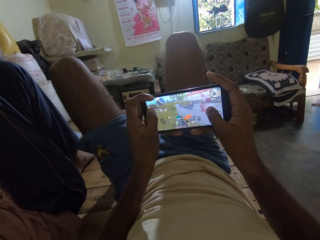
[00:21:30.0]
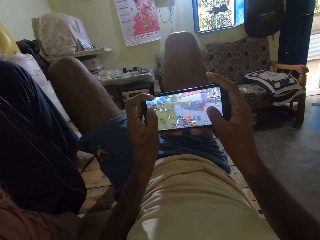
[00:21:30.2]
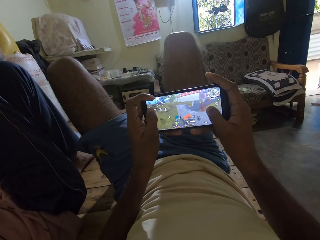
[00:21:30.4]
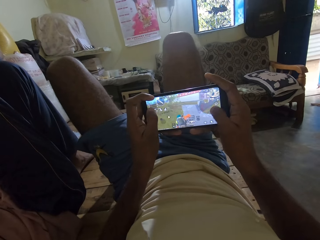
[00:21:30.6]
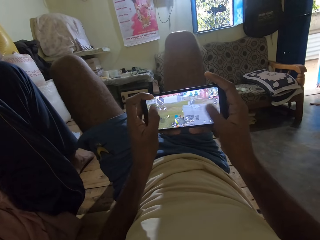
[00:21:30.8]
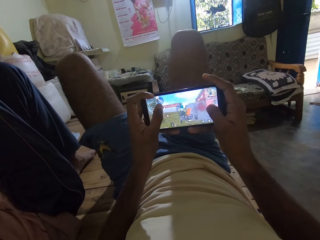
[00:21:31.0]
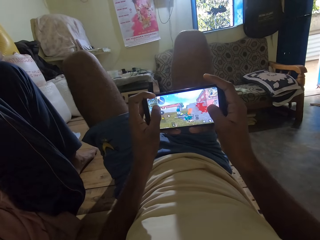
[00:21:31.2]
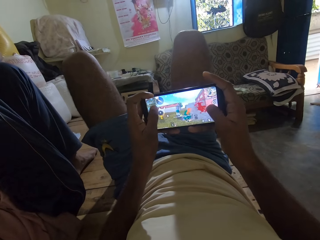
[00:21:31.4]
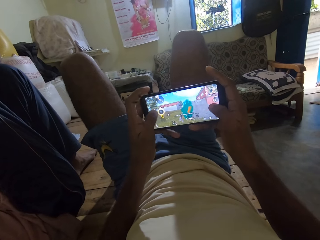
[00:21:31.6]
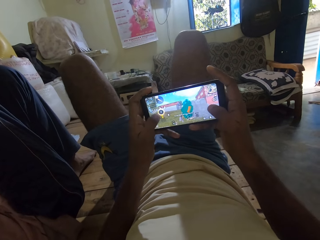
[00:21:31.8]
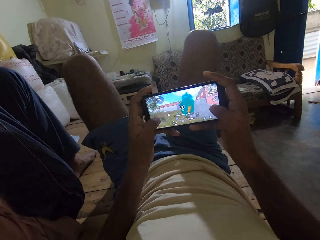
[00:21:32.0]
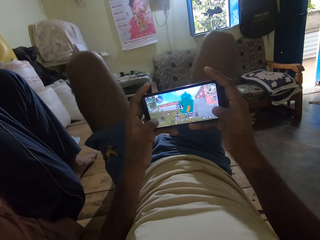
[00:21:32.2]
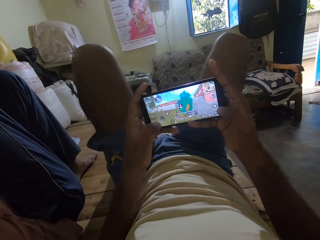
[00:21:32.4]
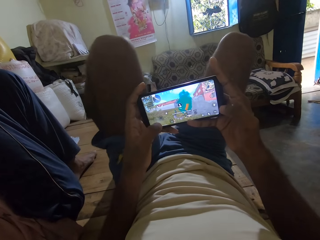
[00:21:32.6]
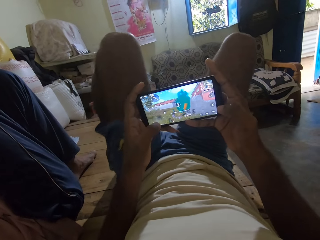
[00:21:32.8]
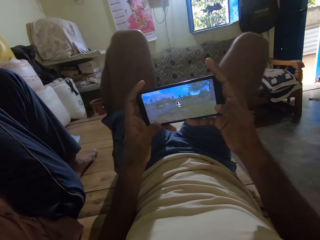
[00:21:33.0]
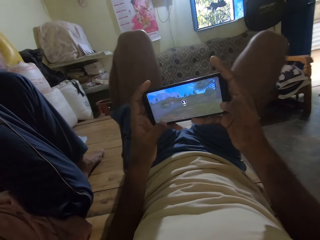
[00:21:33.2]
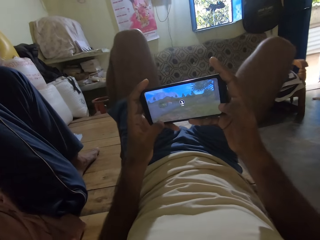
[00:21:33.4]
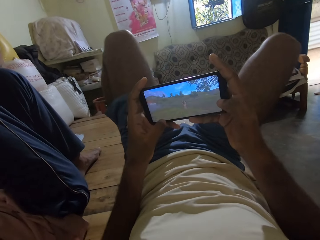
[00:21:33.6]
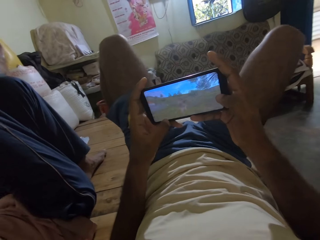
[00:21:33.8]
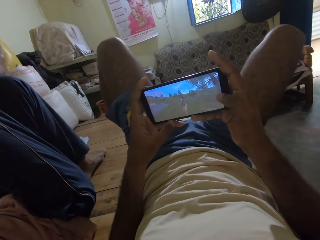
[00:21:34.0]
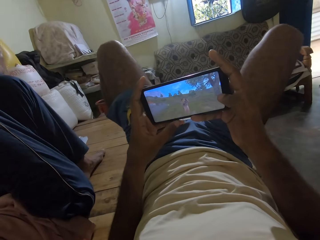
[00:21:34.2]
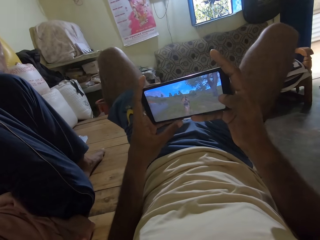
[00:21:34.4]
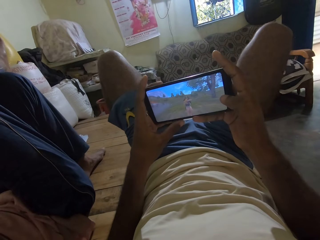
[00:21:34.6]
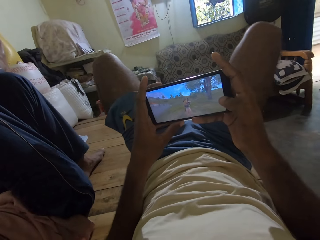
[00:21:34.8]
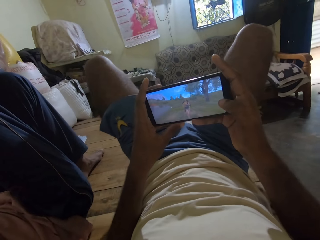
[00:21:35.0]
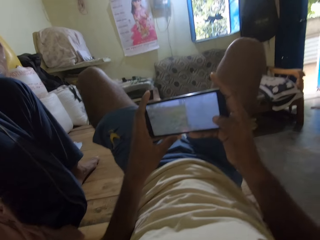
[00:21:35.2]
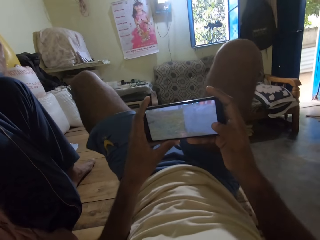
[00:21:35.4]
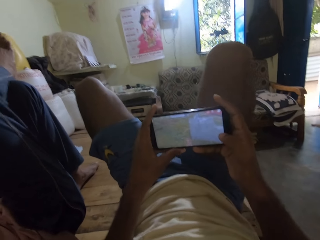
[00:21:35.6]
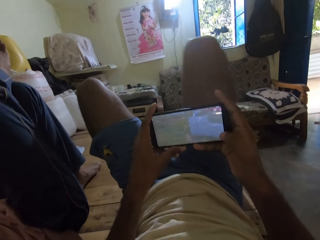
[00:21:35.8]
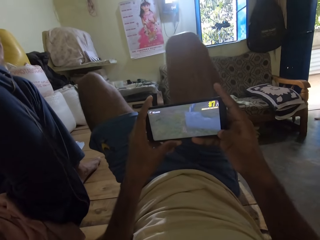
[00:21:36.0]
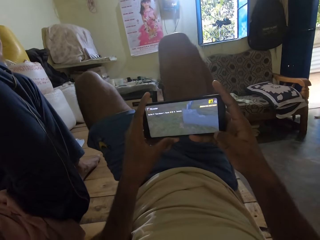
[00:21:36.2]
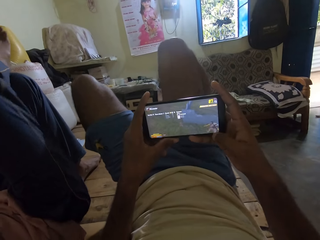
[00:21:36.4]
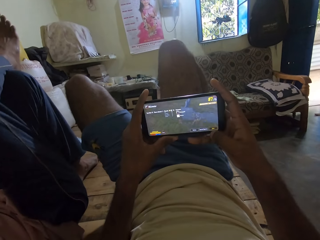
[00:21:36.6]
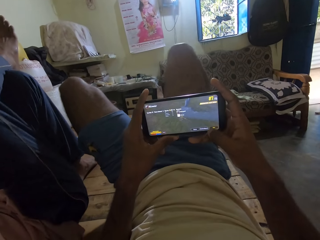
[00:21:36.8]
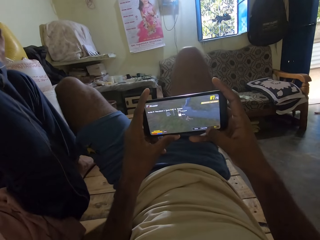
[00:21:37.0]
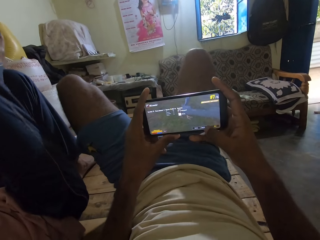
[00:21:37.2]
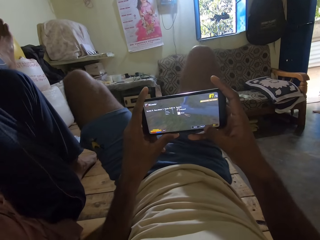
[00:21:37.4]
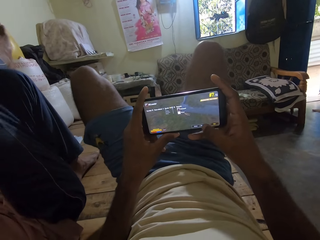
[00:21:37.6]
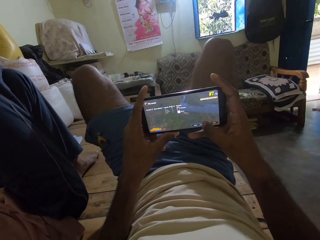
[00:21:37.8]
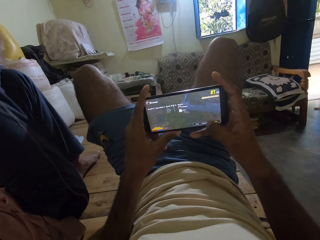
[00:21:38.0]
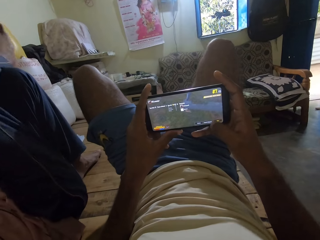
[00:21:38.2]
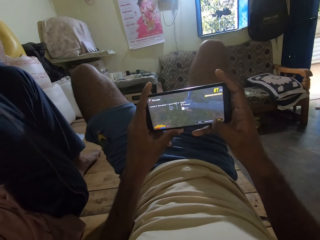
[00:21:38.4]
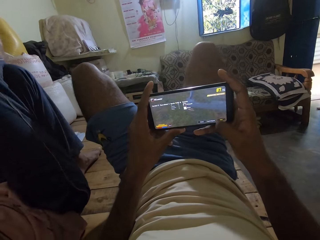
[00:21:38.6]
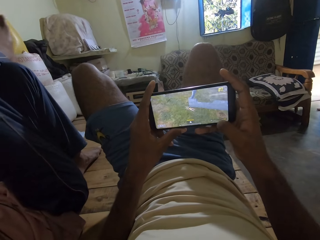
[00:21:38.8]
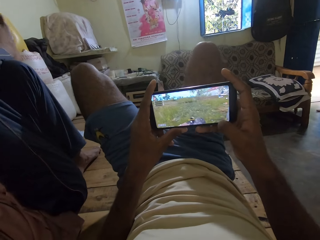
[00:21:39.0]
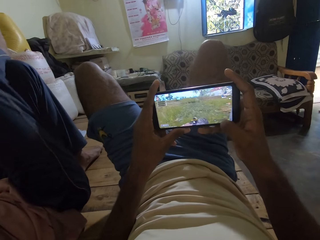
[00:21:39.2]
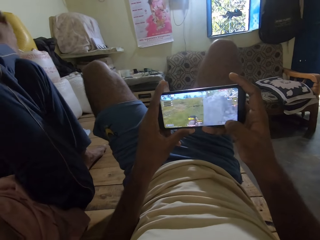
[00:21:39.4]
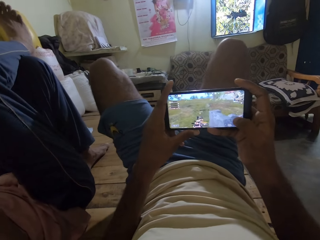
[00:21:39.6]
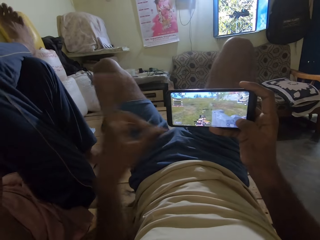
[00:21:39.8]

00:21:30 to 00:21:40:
The camera wearer moves his legs on the bed. A man moves his right leg on his left leg.

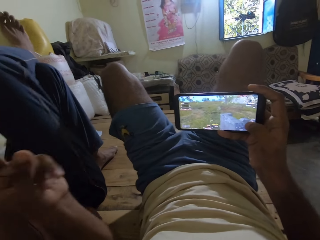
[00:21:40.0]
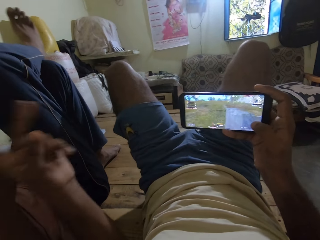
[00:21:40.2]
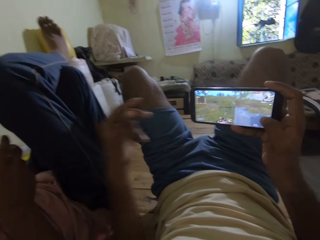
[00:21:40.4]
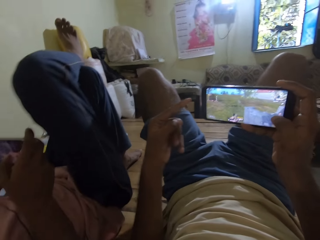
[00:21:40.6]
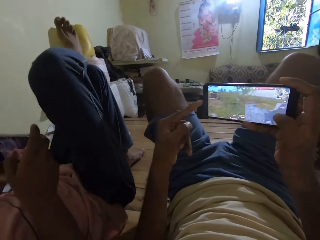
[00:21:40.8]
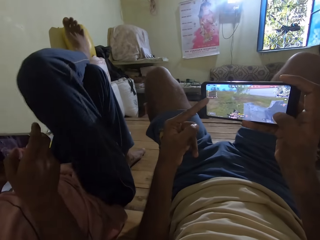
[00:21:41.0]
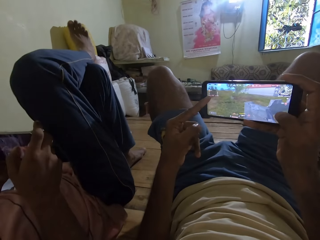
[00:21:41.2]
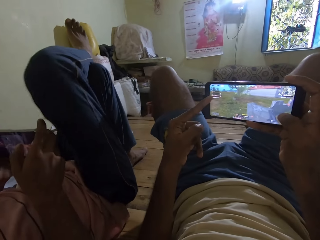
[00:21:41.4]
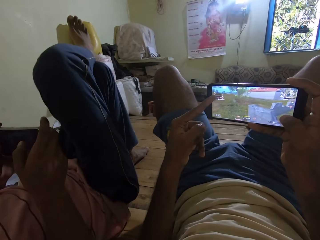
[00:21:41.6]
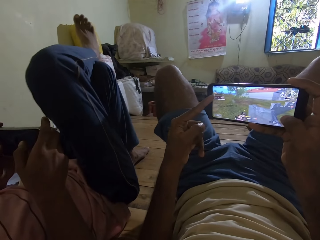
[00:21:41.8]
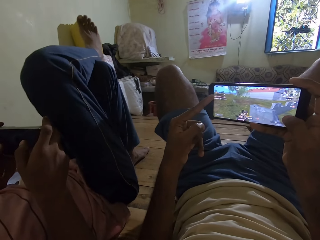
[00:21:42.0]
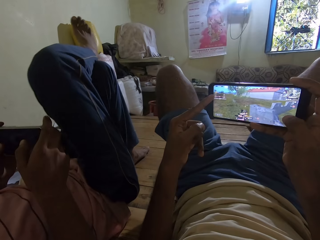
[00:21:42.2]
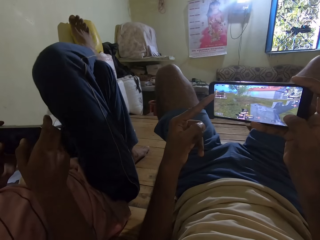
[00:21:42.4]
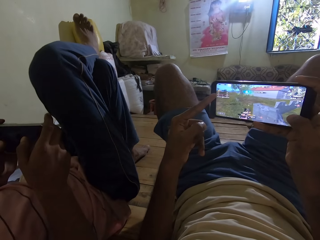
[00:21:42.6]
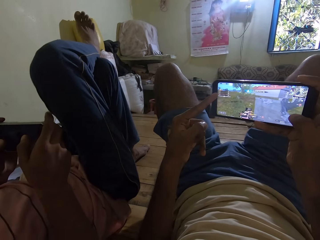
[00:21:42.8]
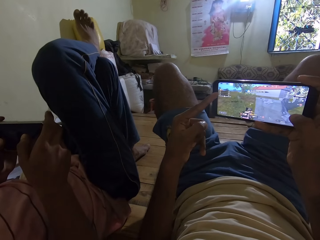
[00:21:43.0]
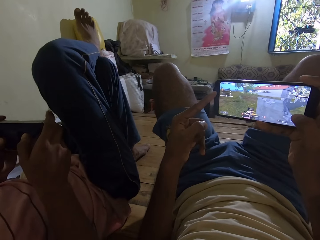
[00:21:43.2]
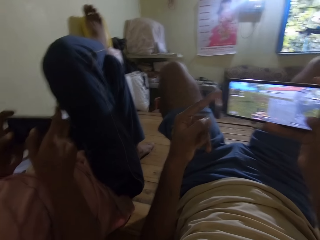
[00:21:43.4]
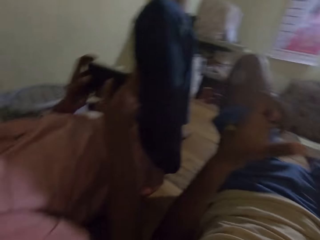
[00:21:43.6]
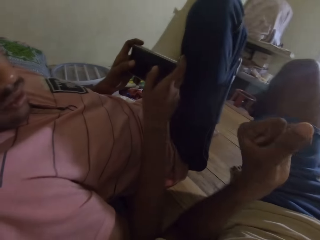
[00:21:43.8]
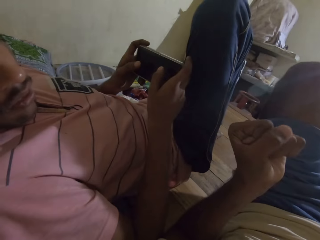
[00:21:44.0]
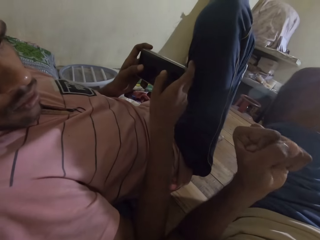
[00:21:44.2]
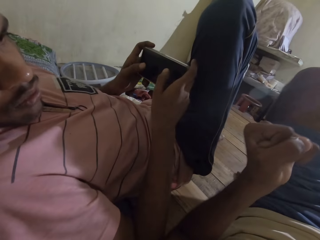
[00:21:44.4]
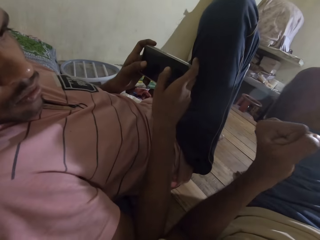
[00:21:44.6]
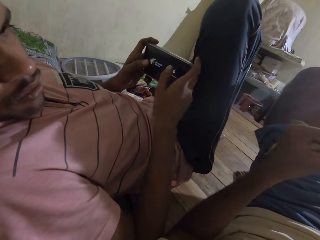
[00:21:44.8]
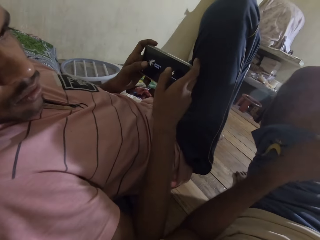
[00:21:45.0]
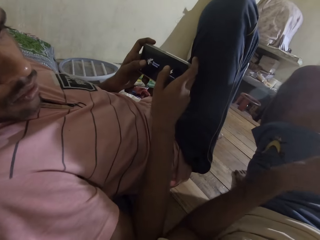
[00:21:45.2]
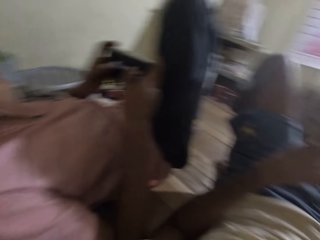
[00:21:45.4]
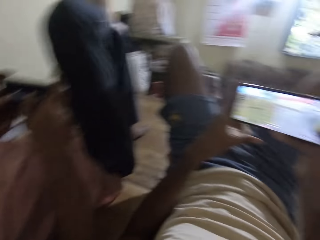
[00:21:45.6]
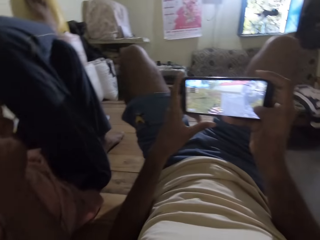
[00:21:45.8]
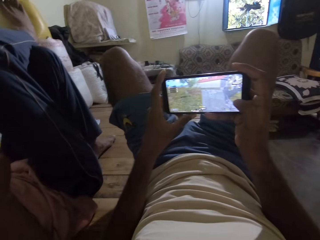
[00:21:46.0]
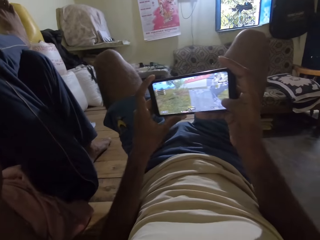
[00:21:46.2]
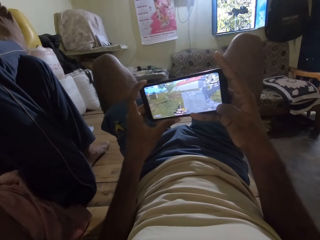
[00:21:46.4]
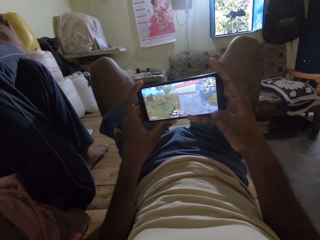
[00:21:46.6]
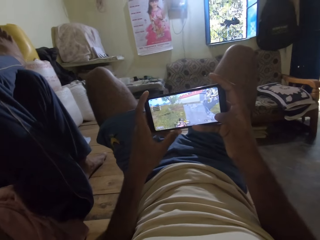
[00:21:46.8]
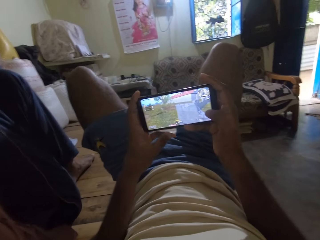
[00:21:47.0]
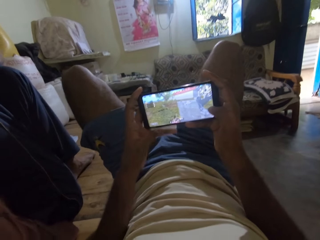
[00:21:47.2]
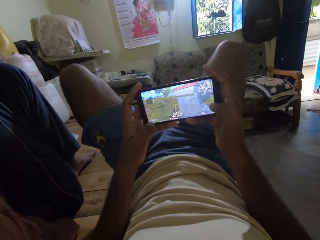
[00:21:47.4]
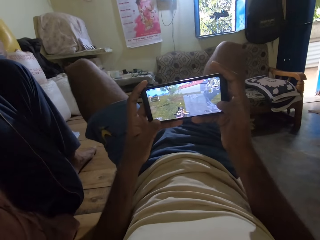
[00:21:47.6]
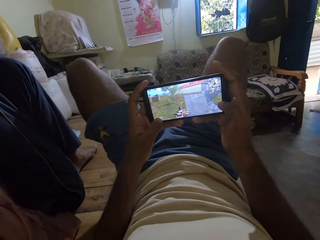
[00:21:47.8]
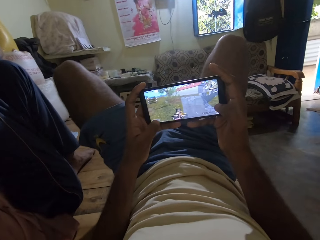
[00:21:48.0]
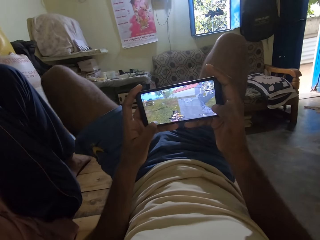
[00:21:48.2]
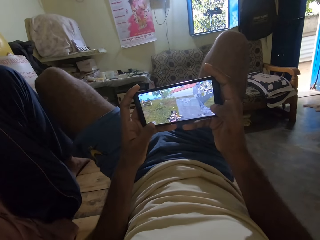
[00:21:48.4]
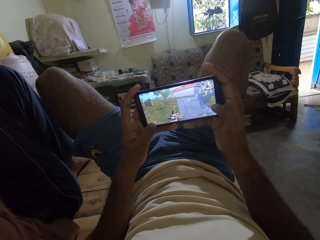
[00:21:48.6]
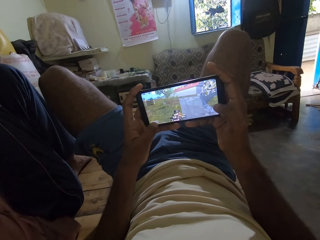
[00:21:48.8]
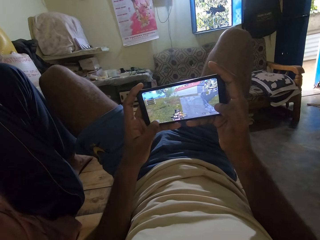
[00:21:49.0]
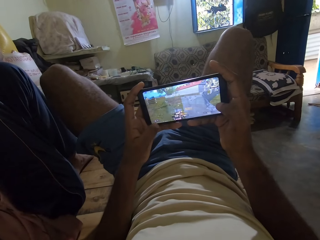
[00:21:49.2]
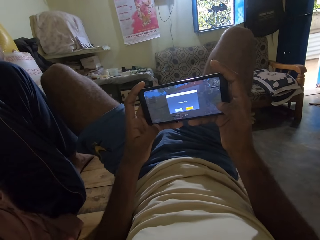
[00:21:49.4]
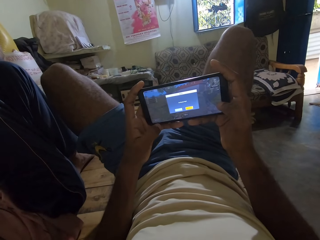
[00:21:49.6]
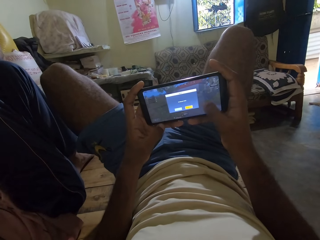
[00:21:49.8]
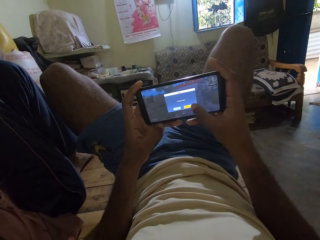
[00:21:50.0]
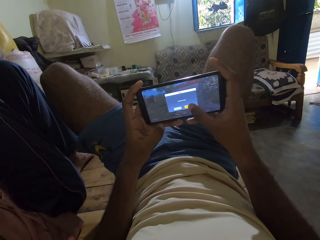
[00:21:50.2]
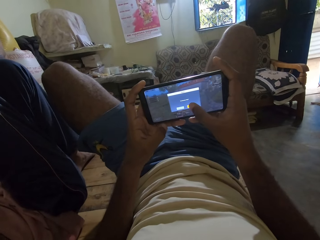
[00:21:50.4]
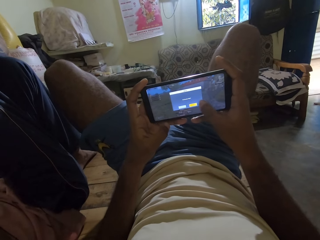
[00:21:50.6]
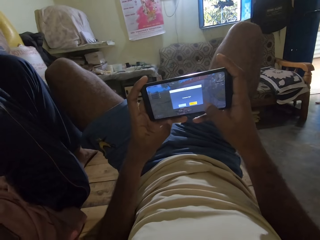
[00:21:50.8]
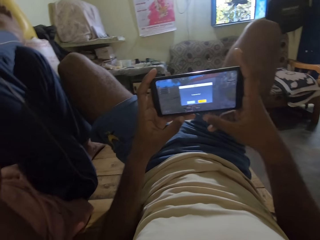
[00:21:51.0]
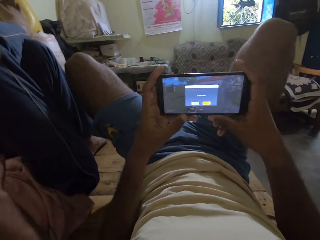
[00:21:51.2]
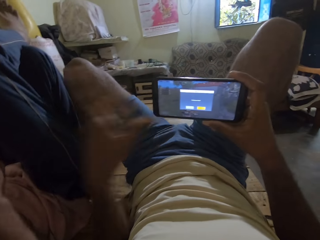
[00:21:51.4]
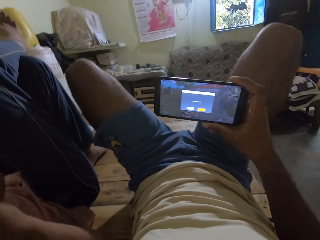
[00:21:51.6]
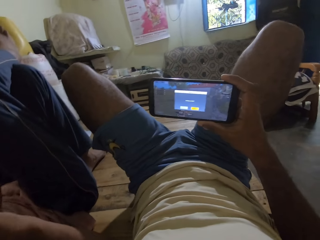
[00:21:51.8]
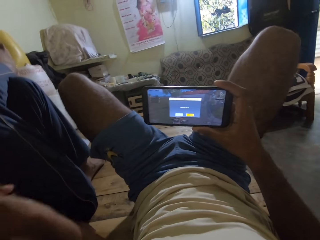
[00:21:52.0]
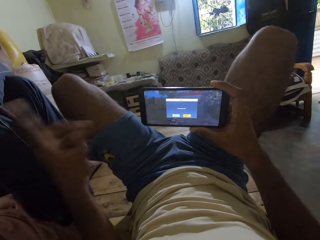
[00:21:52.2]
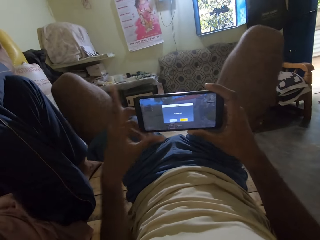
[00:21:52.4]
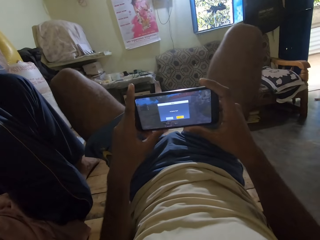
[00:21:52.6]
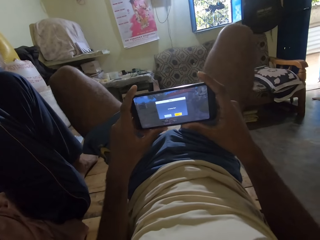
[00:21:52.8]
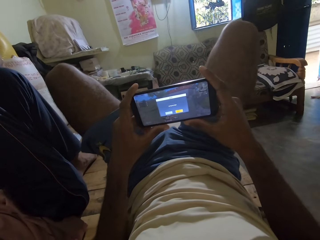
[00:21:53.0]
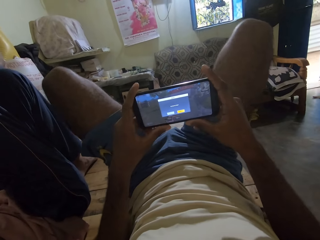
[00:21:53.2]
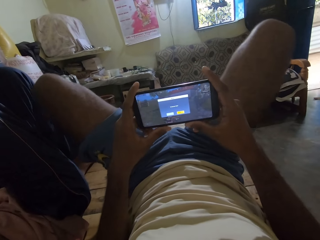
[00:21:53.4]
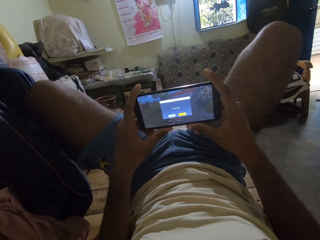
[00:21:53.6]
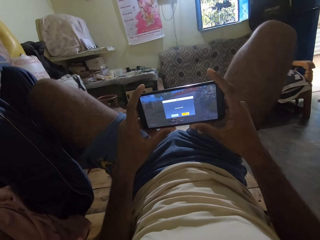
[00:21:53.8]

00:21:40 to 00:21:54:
The camera wearer makes a gesture with his left hand. He points to the screen of his phone with his left hand. He talks to a man. He looks at the man. He folds his left hand. He holds his phone with both hands and turns back to the screen of his phone. He plays the game on his phone. He operates the phone. He touches the man with his left hand. He holds his phone with both hands. He moves his legs on the bed.
